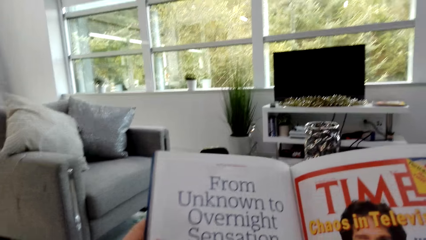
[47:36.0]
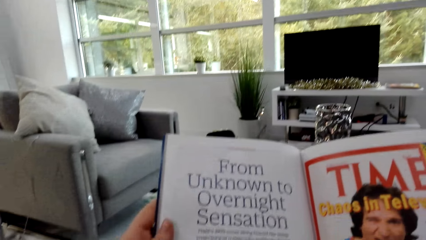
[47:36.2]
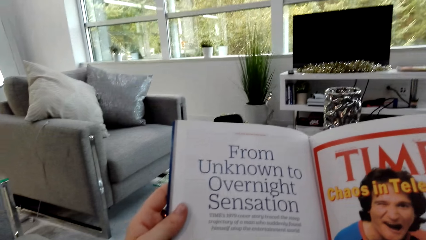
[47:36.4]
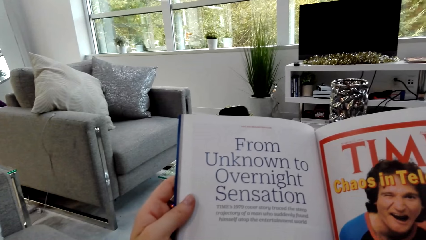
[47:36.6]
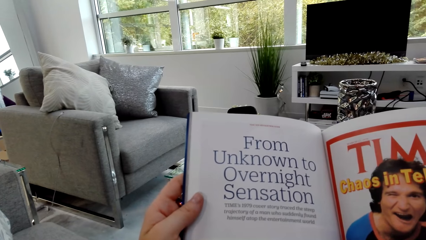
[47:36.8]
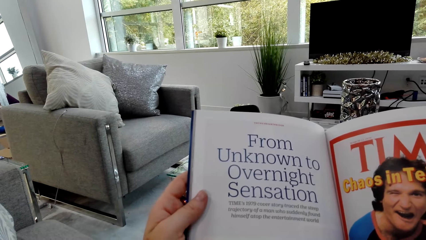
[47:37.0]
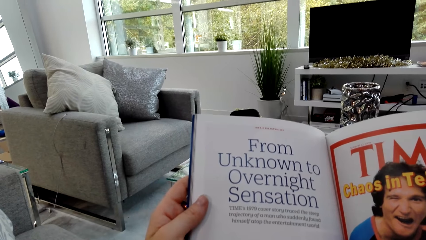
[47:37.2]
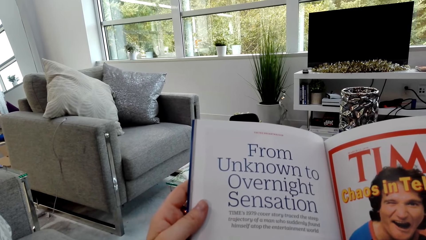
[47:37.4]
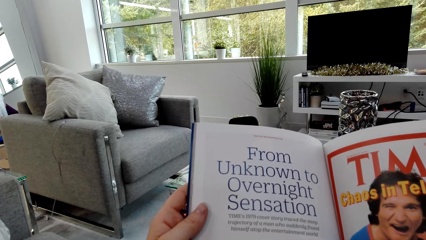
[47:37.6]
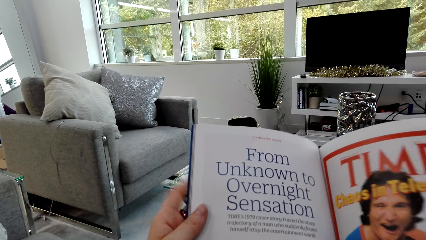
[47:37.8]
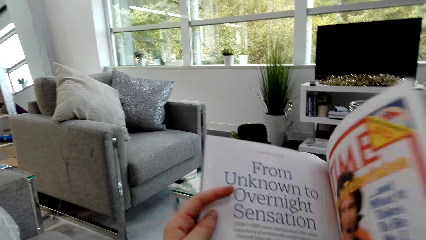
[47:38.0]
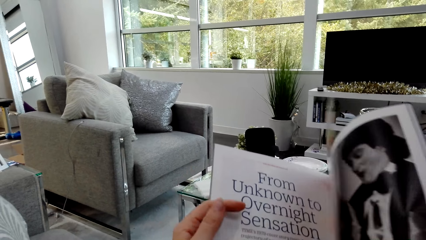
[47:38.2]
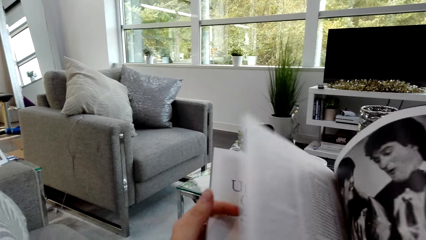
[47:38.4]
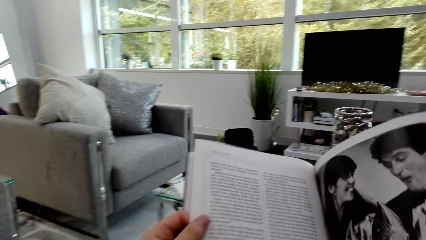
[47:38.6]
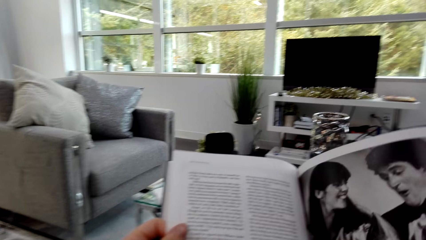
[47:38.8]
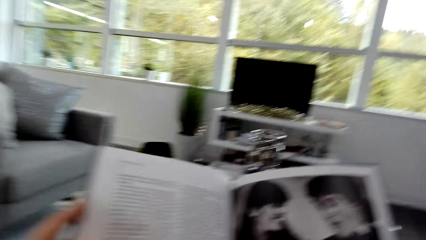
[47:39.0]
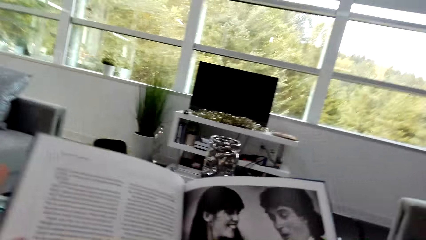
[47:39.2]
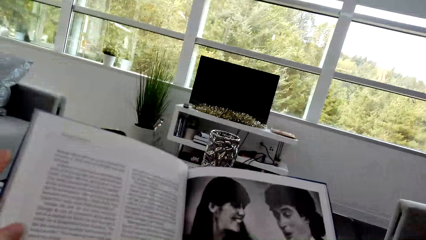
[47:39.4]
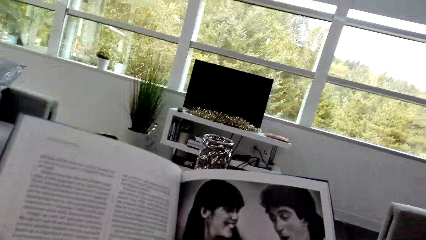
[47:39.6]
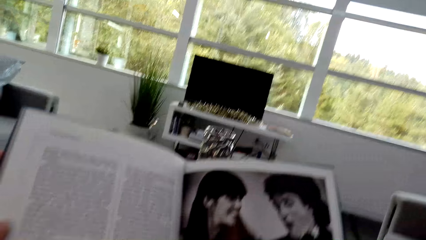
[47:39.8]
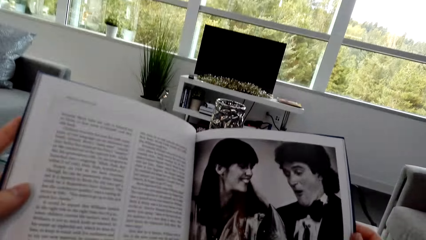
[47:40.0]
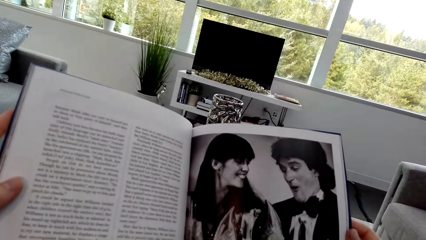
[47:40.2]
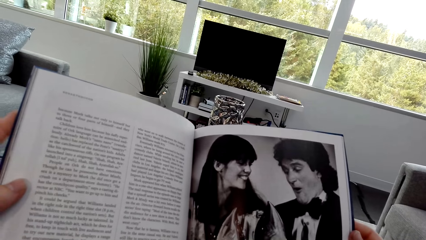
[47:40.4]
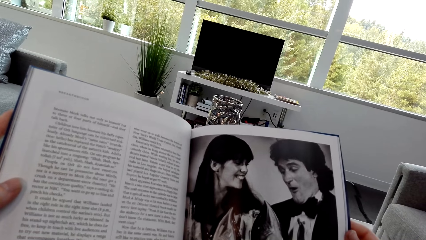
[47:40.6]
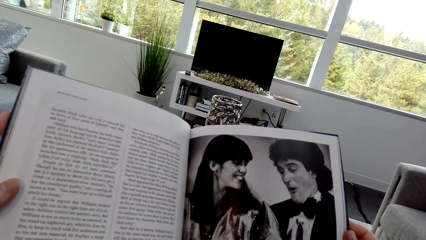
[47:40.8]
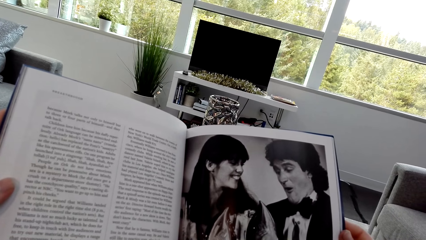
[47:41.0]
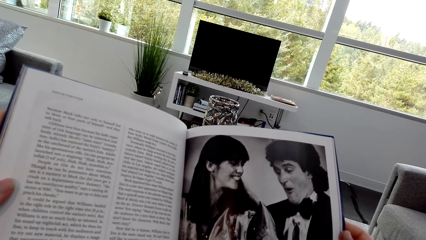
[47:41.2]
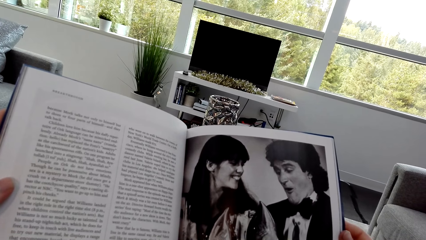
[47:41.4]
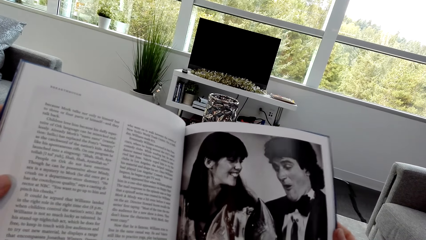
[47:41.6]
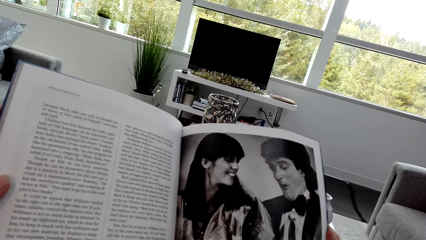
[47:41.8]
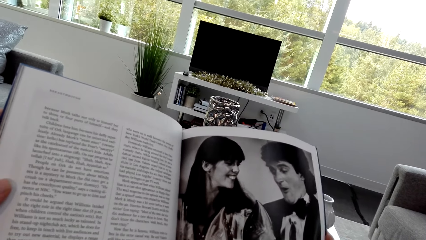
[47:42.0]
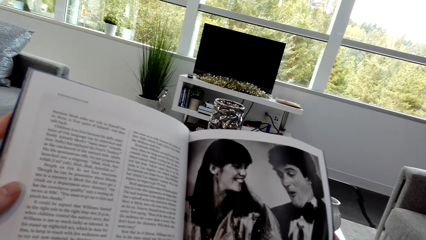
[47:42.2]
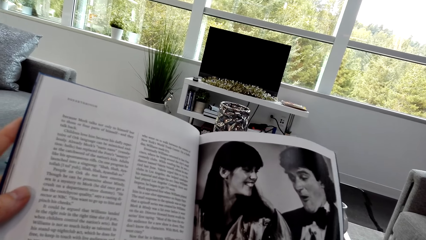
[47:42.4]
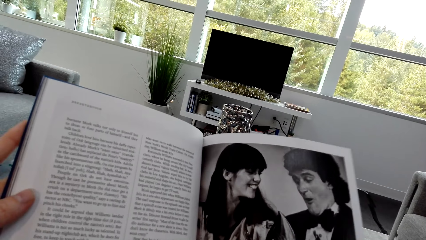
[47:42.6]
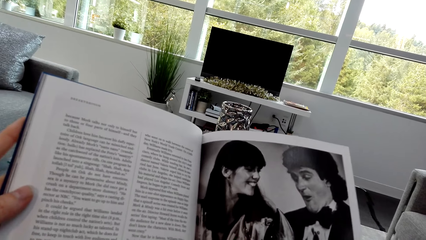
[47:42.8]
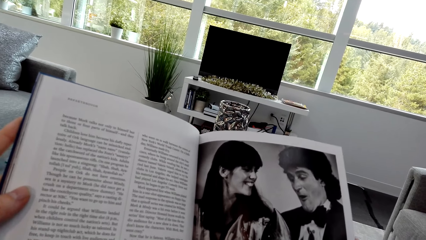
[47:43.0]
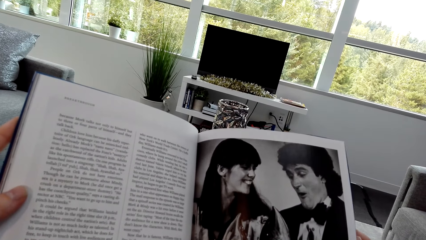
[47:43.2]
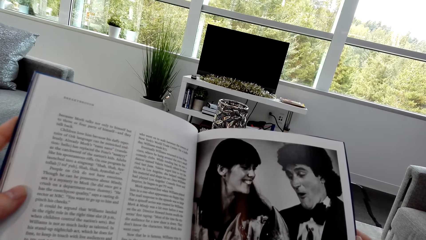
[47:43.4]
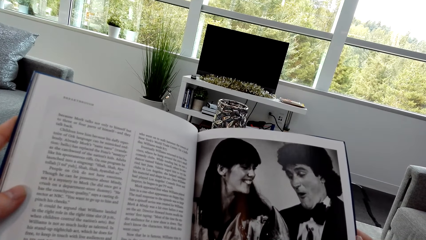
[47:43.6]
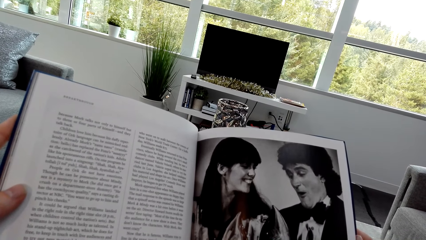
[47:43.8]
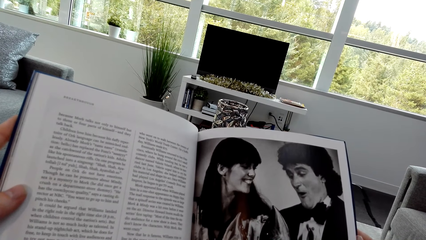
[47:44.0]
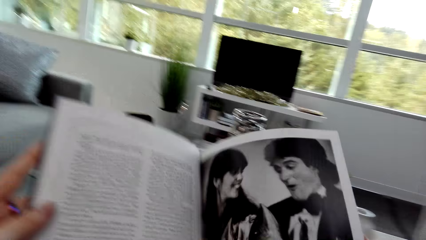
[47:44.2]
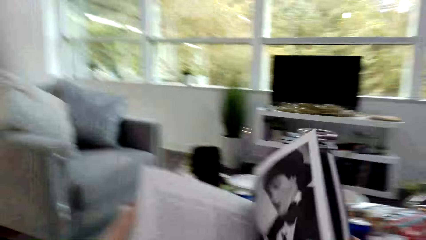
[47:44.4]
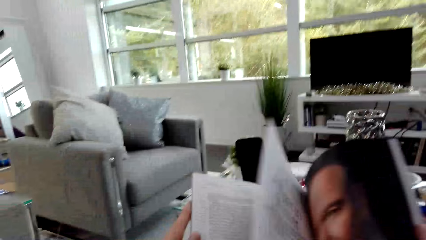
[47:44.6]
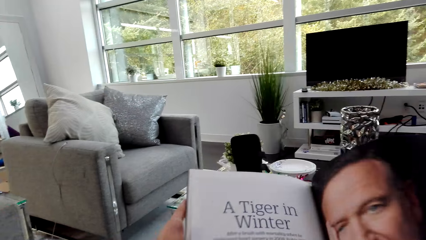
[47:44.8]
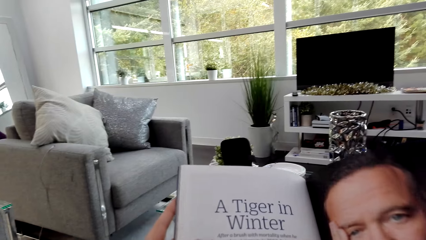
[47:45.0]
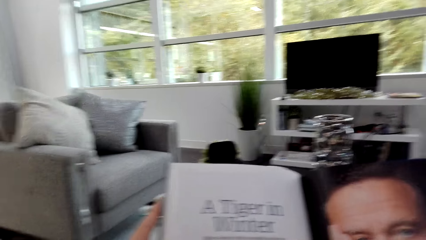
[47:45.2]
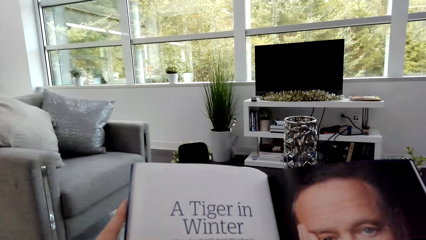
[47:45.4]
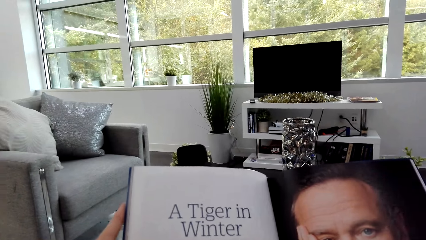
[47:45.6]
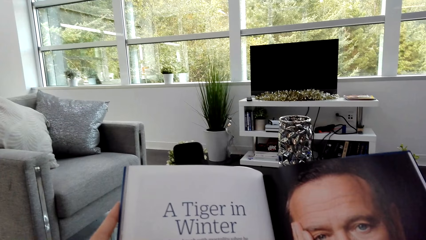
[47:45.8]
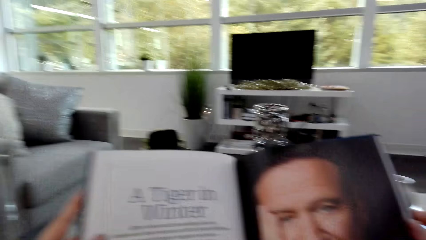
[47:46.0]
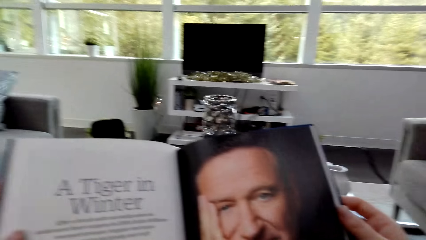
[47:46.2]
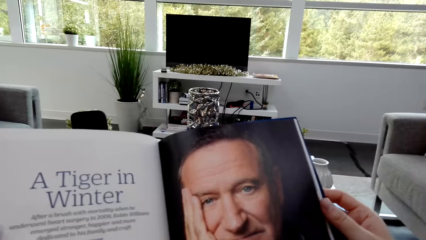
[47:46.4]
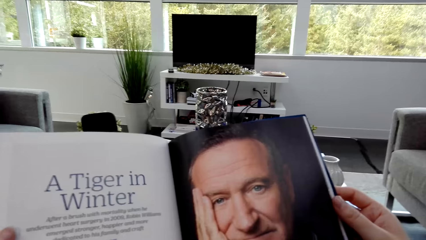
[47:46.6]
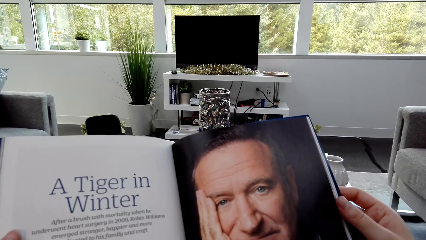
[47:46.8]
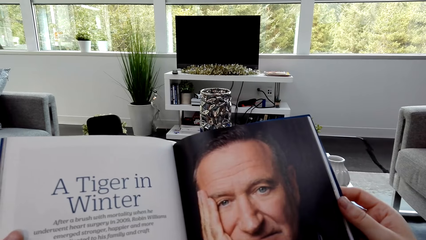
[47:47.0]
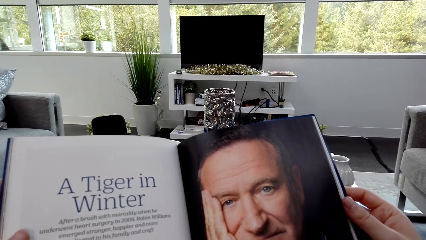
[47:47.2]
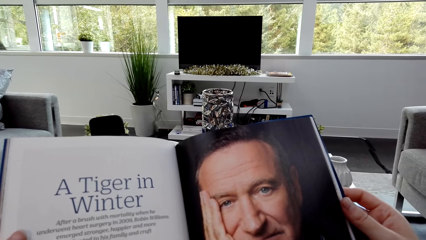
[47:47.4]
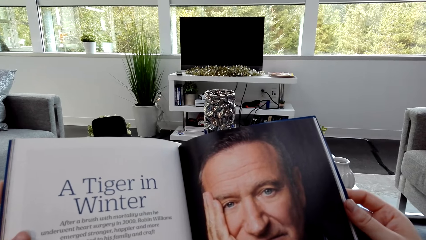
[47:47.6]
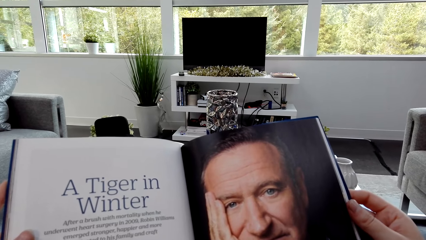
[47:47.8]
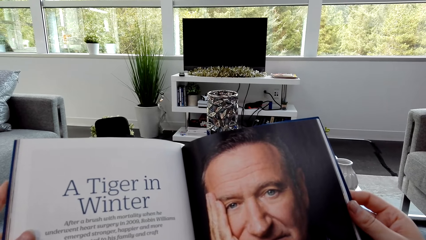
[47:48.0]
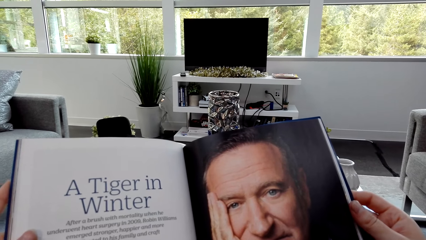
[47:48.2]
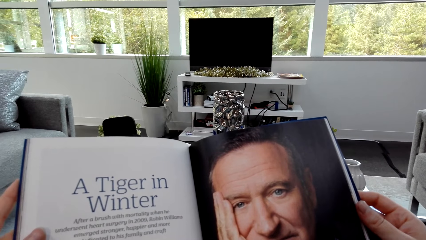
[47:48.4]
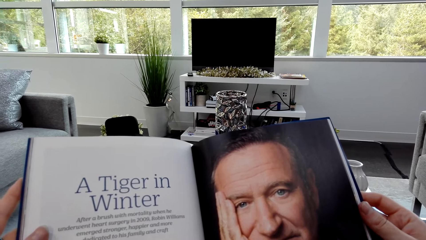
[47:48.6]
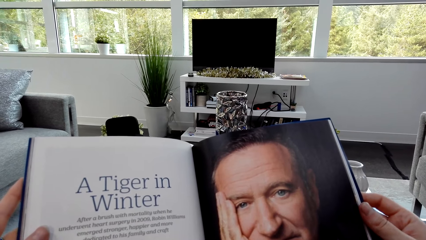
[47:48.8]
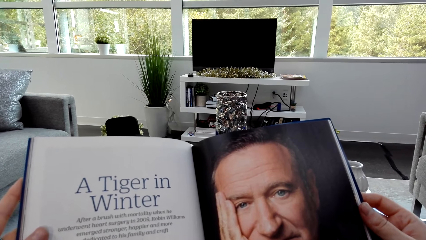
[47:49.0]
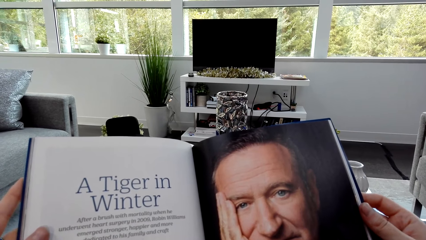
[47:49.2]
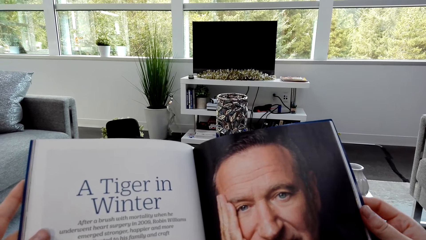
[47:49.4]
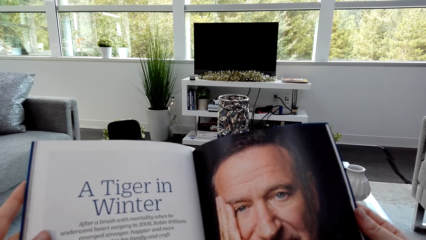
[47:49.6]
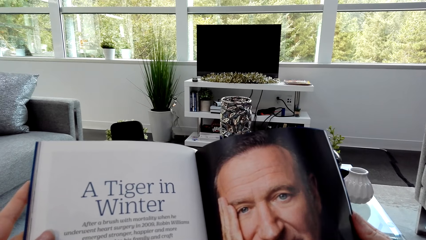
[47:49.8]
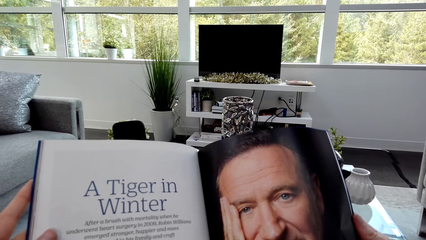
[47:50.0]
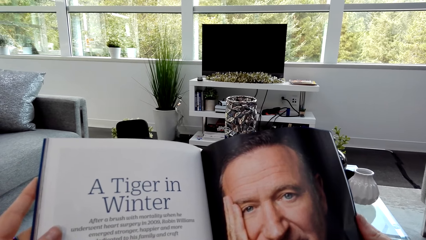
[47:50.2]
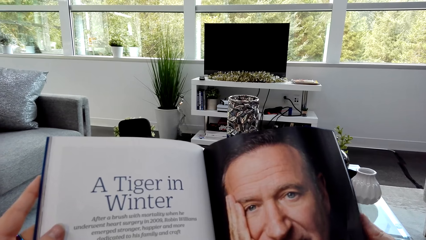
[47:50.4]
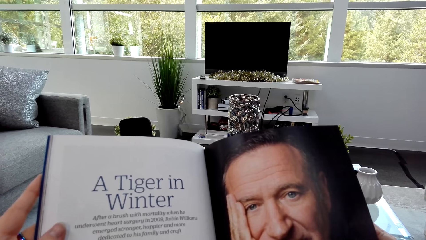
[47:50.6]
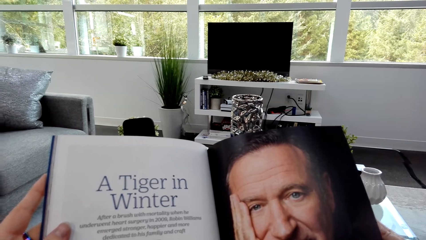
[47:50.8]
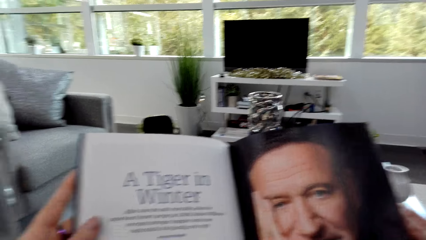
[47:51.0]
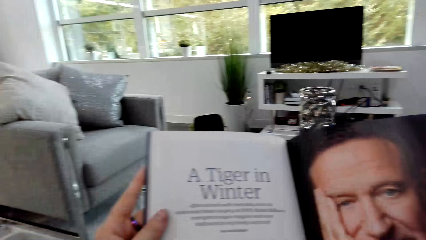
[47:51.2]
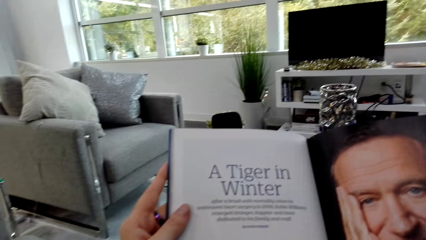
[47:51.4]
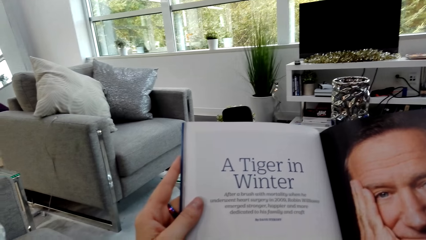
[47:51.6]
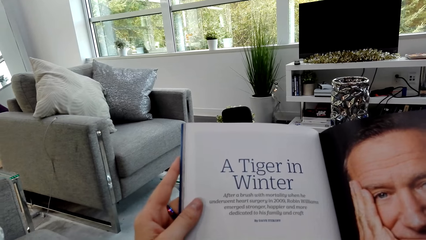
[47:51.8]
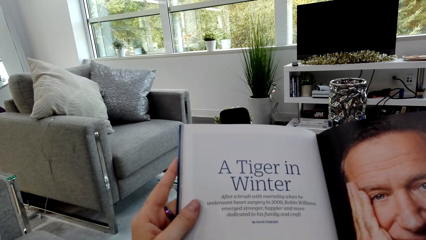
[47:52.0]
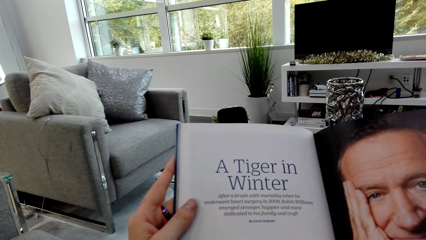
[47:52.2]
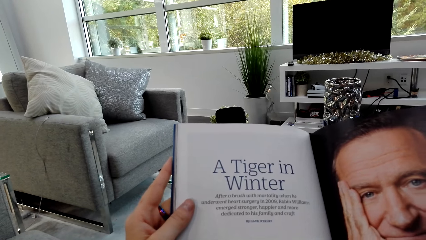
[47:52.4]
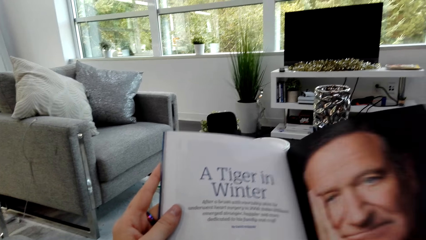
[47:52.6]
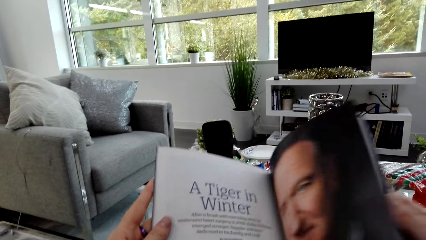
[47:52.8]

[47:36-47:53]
The camera wearer opens the page of the book. They read the book. They open the page of the book and read the book again.
